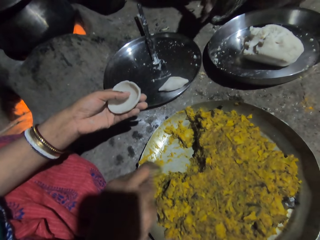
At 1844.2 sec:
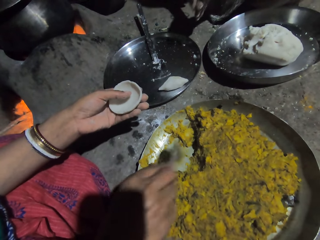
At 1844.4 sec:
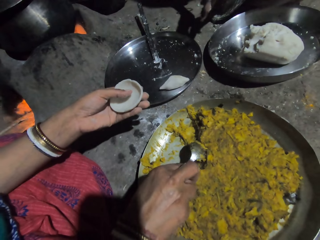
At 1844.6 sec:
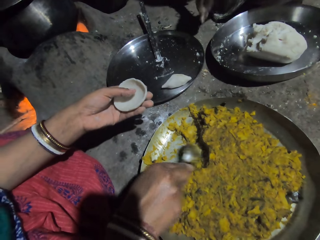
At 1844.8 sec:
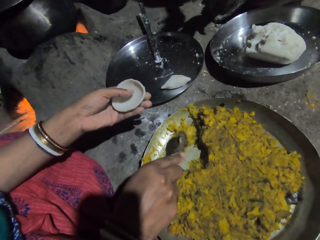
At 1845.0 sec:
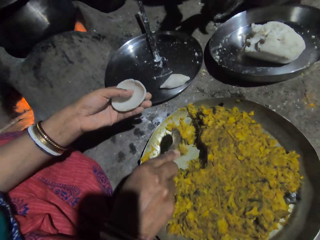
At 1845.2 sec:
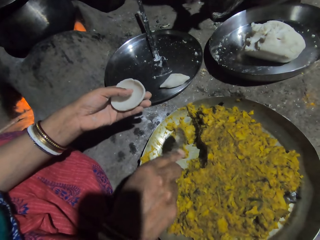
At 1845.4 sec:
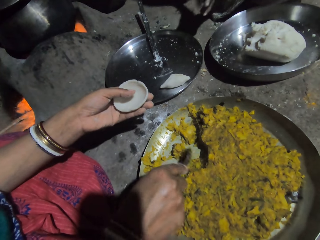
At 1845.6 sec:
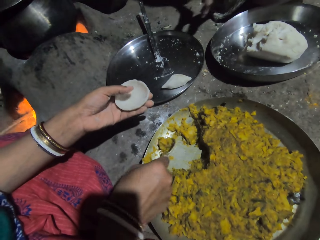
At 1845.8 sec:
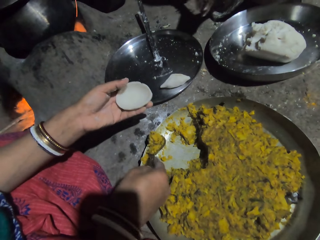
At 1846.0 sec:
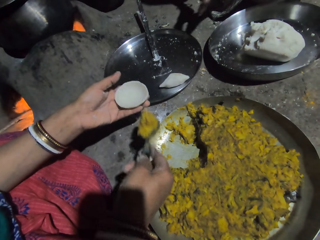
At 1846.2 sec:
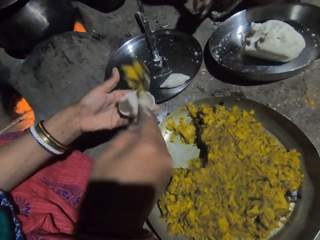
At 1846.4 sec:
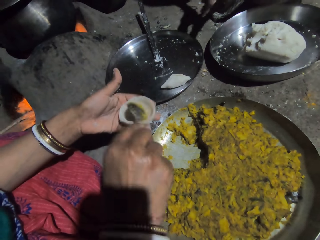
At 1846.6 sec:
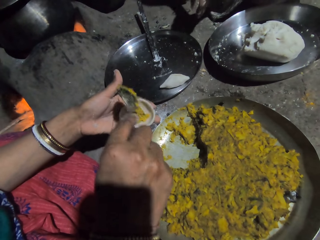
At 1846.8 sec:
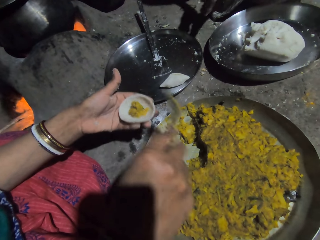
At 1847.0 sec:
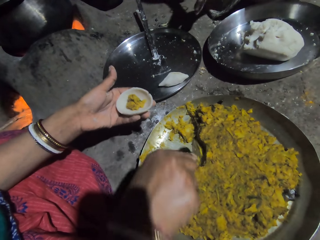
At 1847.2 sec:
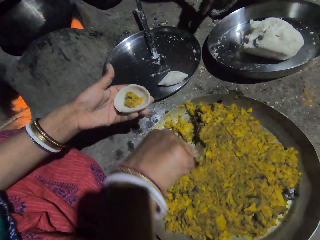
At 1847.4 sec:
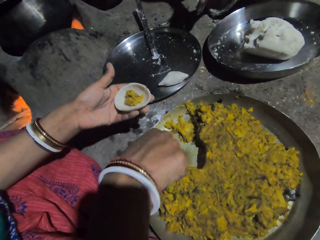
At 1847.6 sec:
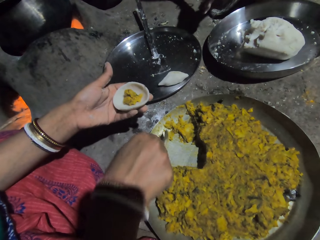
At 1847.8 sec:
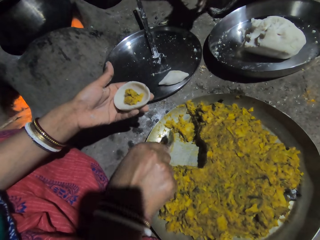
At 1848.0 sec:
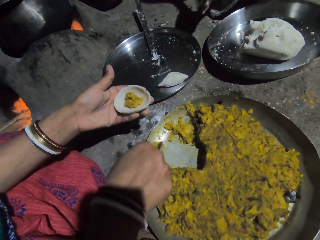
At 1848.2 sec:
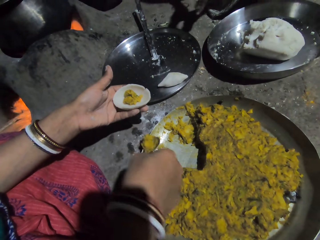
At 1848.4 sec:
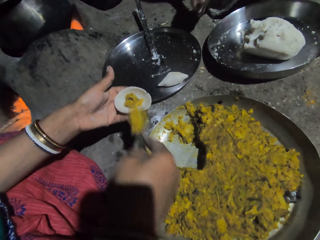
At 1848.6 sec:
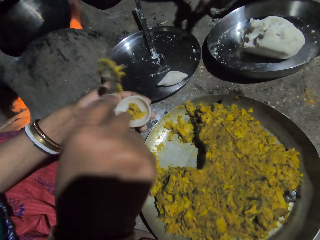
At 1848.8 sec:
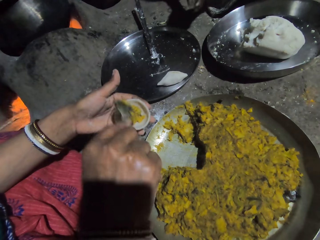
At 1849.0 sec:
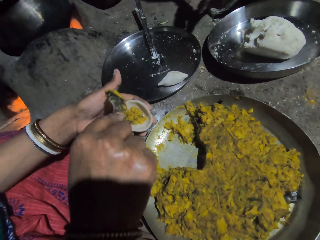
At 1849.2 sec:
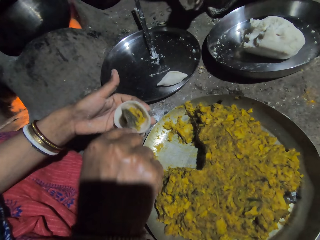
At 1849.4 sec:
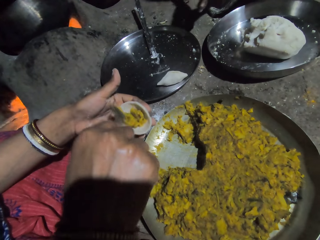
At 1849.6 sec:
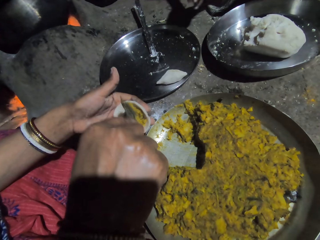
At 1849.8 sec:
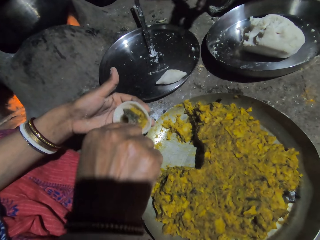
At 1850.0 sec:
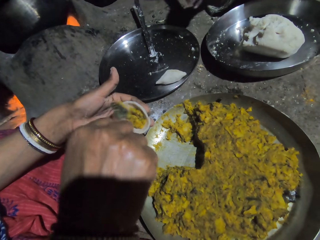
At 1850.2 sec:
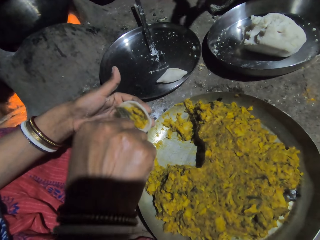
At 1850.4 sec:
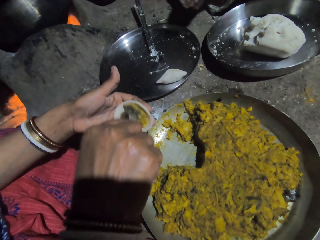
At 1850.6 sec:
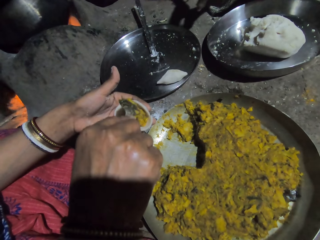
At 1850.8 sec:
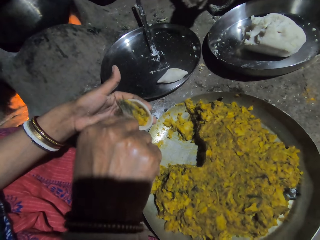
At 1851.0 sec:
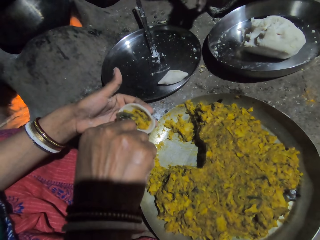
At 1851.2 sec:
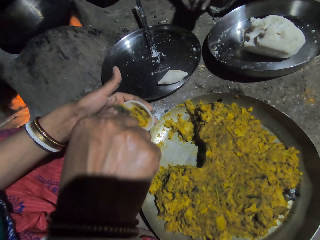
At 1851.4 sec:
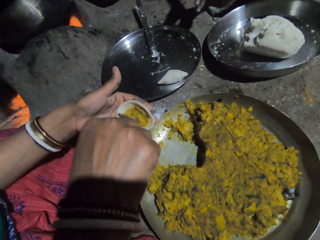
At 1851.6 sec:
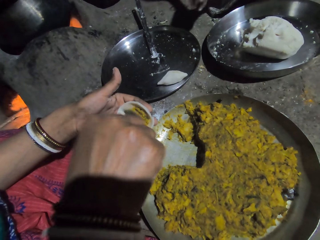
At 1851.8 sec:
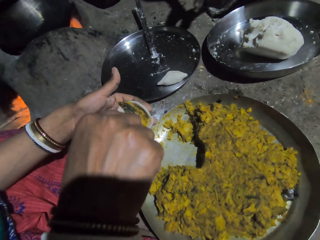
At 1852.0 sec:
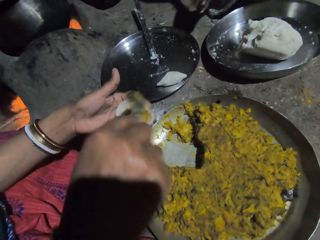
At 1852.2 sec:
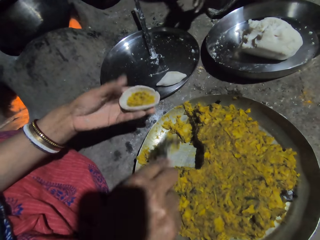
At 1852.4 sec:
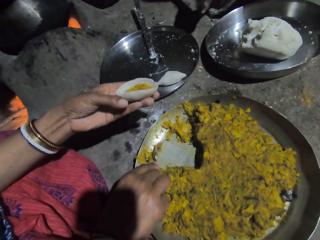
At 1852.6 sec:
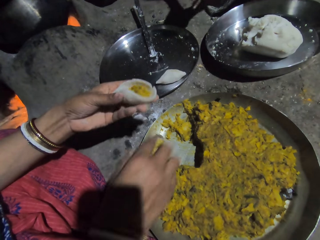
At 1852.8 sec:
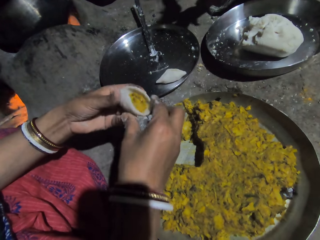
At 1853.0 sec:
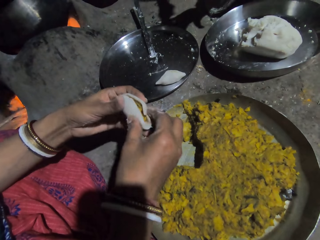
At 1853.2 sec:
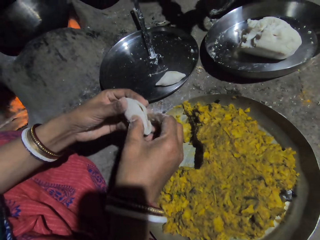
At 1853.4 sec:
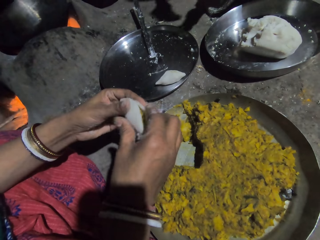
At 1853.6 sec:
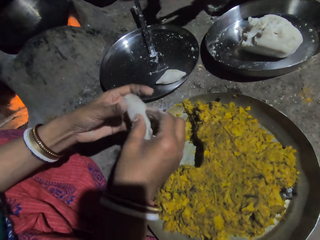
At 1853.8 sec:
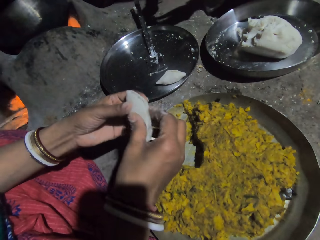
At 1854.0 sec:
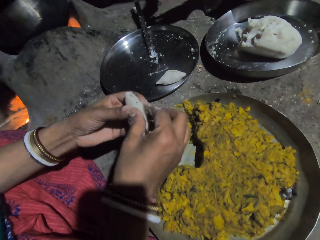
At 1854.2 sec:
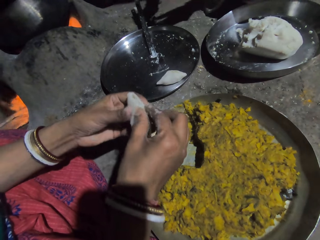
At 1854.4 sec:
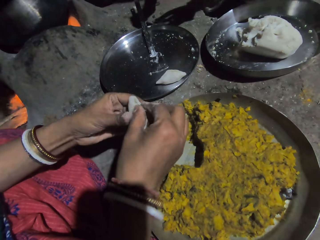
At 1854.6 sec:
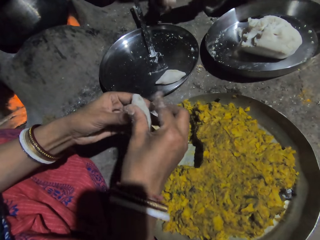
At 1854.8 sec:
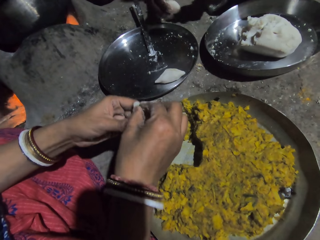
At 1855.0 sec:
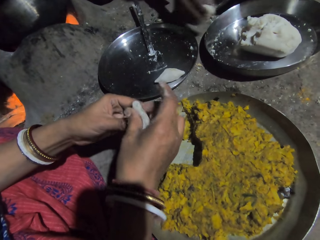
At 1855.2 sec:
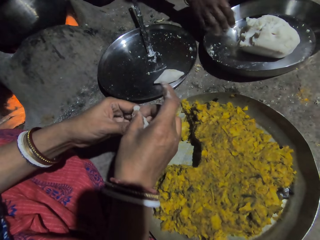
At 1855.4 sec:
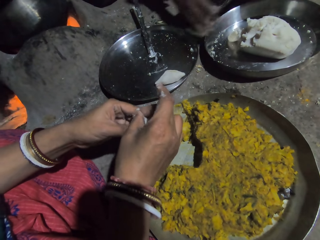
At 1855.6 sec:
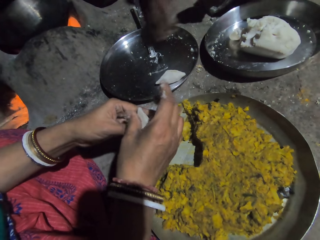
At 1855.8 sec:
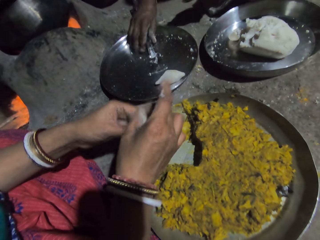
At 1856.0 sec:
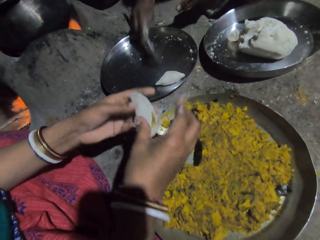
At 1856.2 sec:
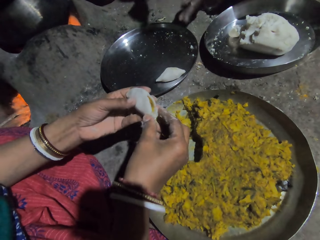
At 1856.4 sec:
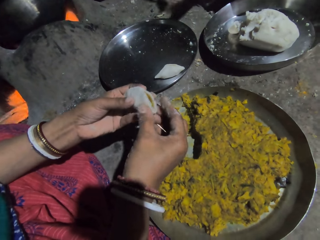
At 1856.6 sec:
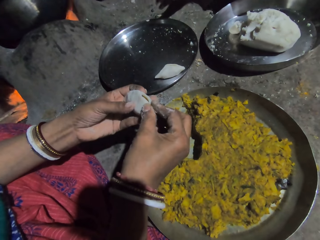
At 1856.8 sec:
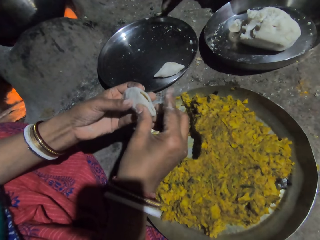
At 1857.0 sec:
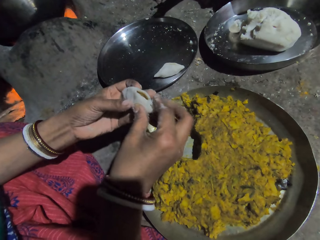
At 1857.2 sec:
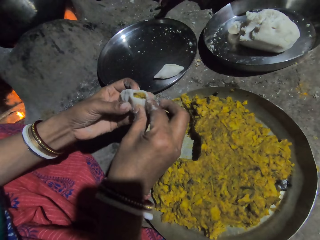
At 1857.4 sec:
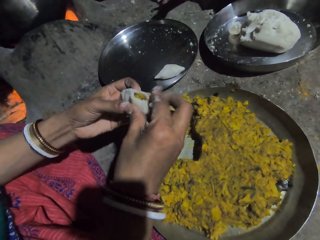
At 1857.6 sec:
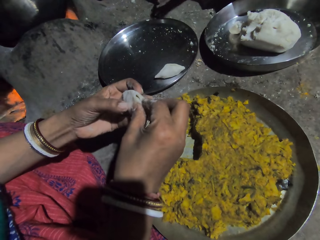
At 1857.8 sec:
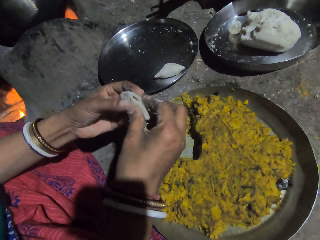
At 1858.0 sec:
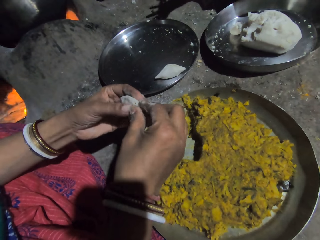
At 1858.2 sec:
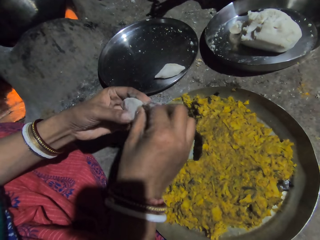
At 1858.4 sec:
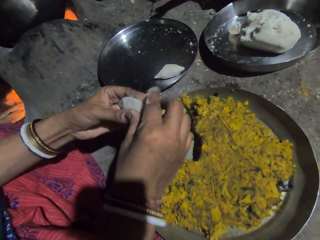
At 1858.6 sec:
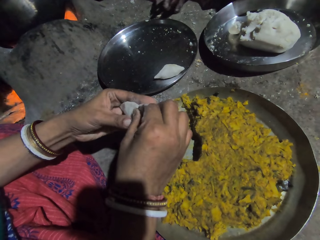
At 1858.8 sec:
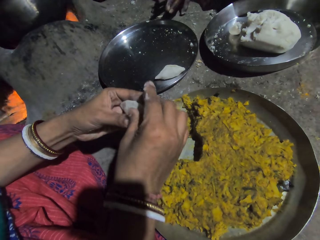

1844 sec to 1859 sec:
The woman divides the food in the platter with a spoon. She holds mashed food. She scoops the food in the platter with the spoon. She holds the mashed food. She puts the food on the mashed food. She holds the mashed food. She divides the food in the platter with the spoon. She holds the mashed food. She scoops the food in the platter with the spoon. She holds the mashed food. She puts the food on the mashed food. She holds the mashed food. She presses the food with the spoon. She puts the spoon on the platter. She holds the mashed food. She folds the mashed food. She seals the mashed food edge.

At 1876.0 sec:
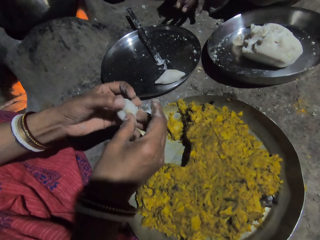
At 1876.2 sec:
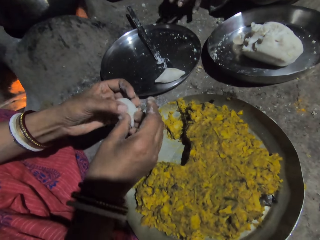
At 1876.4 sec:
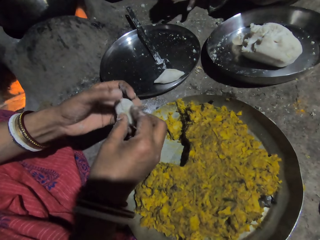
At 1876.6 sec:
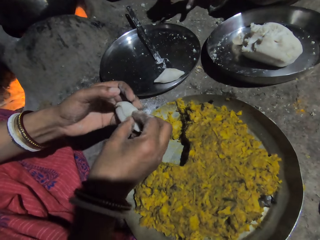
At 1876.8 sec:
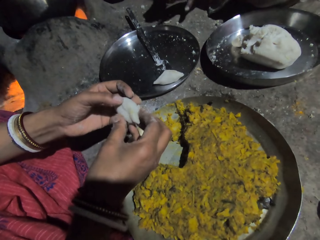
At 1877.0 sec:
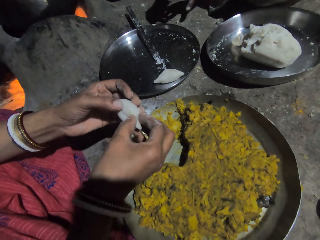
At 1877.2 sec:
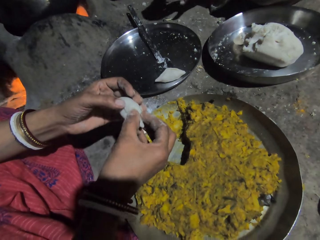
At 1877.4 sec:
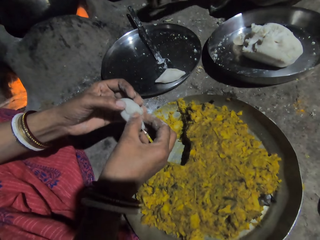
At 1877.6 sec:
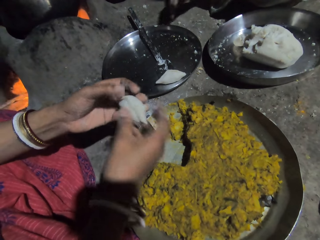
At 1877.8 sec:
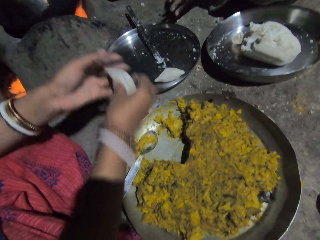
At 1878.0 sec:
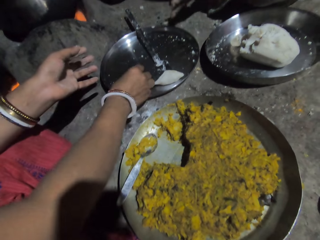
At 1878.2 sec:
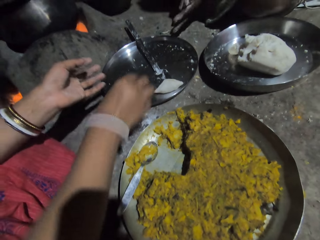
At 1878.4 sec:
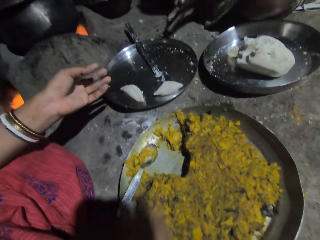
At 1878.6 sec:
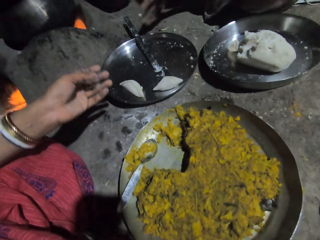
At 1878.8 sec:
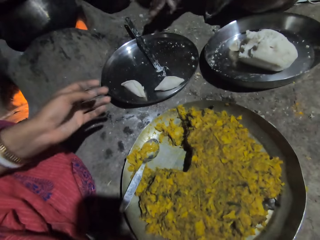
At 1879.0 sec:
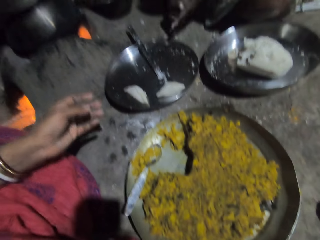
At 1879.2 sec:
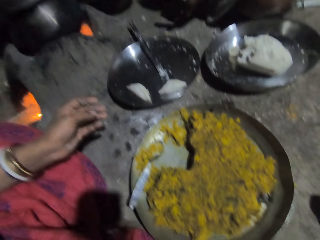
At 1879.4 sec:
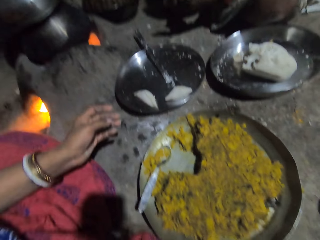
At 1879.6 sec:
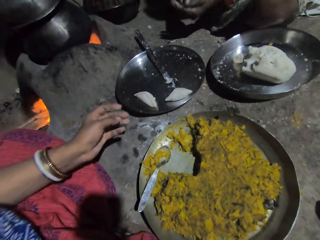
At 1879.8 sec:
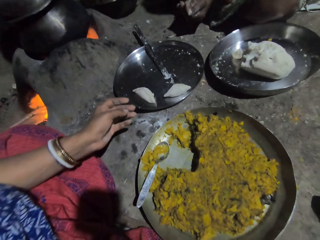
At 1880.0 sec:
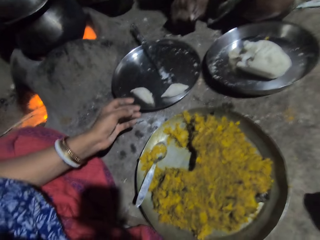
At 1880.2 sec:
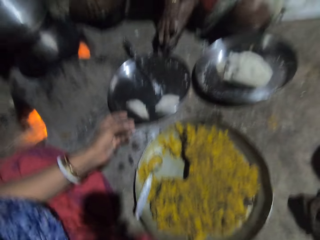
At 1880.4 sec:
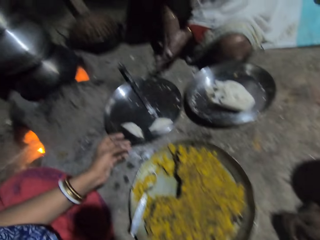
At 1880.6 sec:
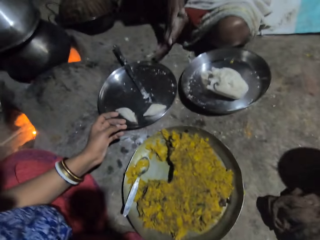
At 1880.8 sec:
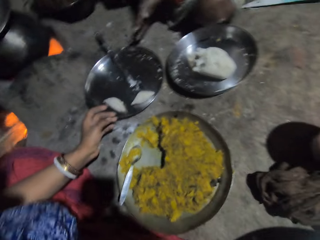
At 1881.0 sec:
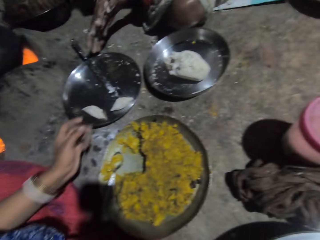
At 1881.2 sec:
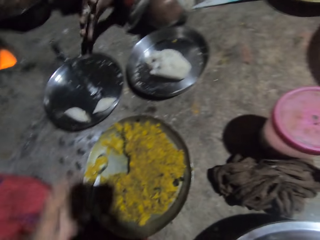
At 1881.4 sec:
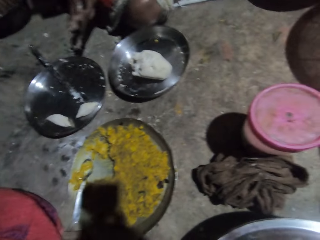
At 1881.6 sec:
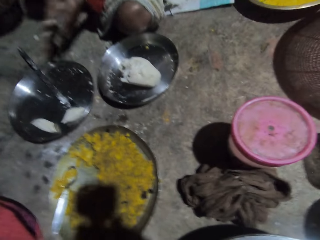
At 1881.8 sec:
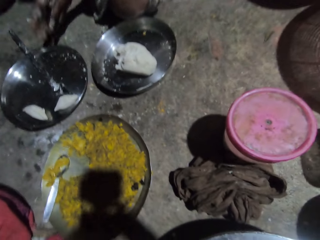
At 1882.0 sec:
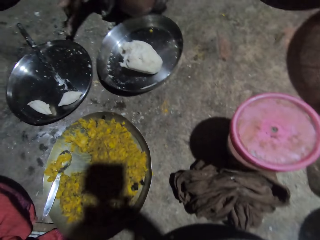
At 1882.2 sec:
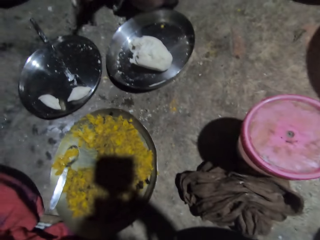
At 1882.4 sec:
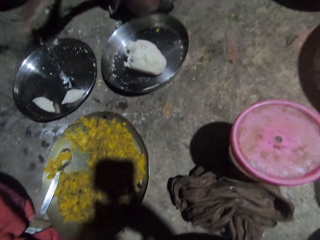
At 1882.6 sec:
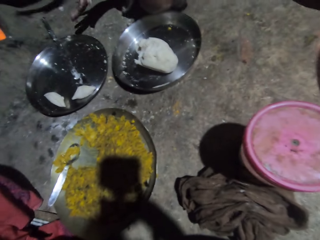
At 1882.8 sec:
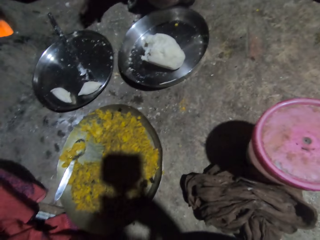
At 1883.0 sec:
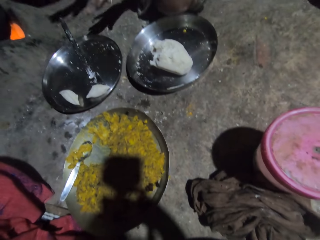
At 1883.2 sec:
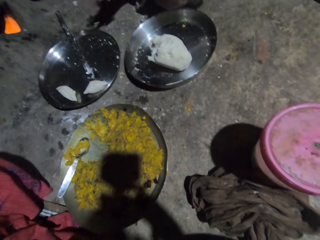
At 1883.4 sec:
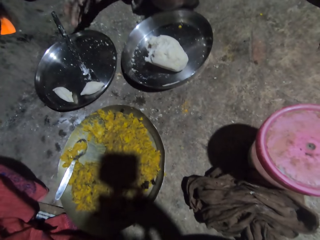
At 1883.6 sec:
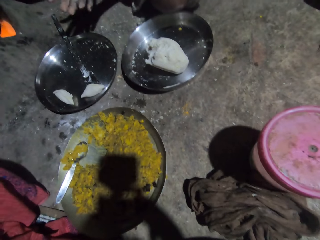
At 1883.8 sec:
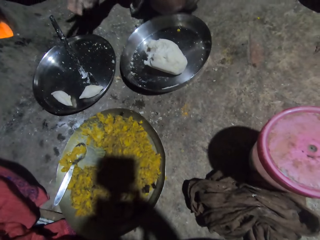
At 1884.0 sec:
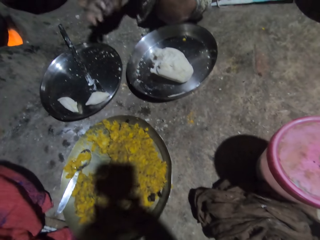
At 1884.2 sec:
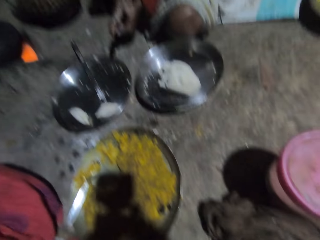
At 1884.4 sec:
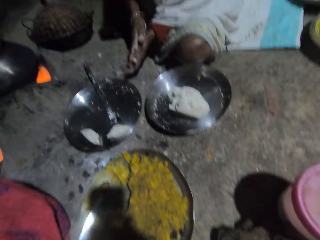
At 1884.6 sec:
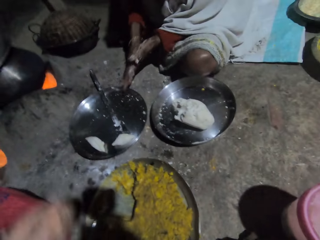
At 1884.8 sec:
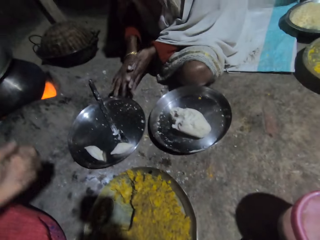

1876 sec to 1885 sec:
A woman puts the folded dough on the tray. The camera wearer holds the camera.
